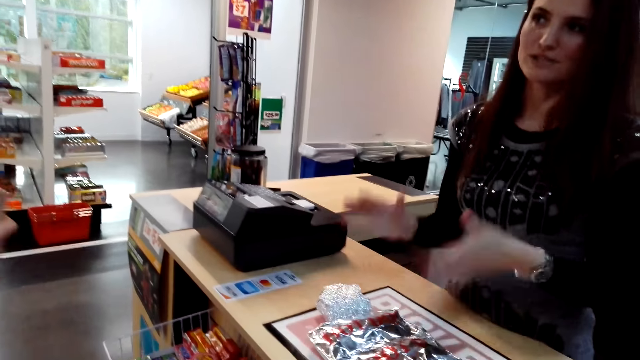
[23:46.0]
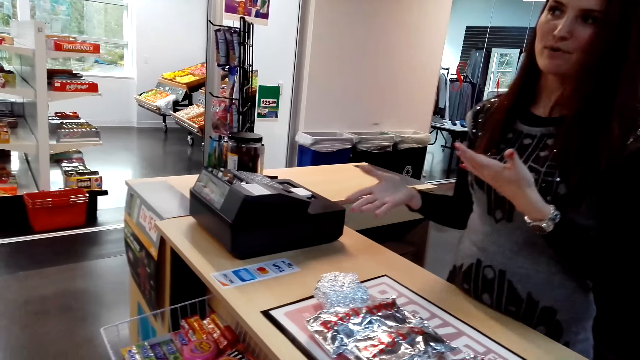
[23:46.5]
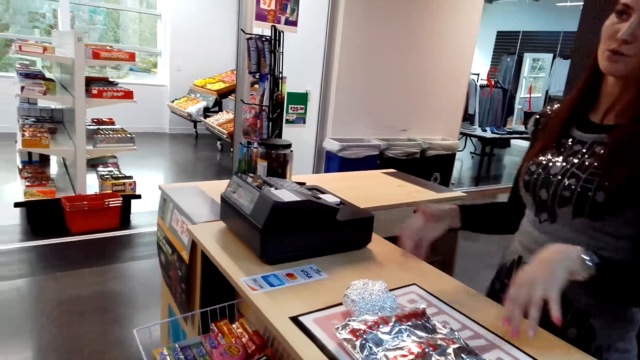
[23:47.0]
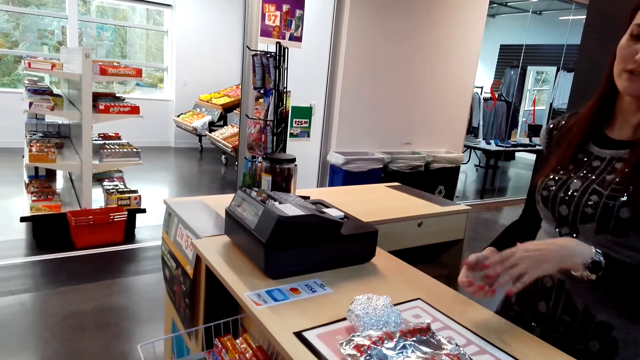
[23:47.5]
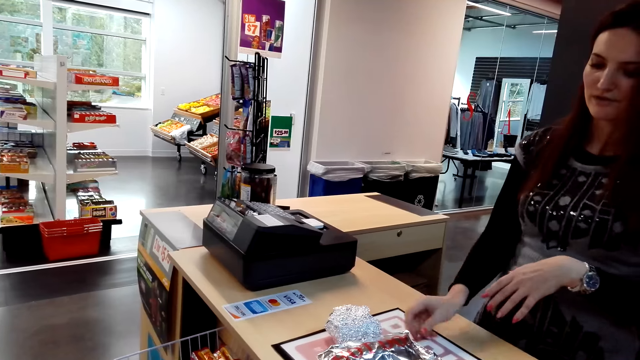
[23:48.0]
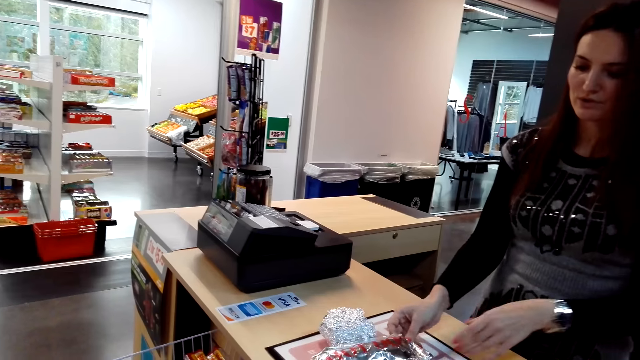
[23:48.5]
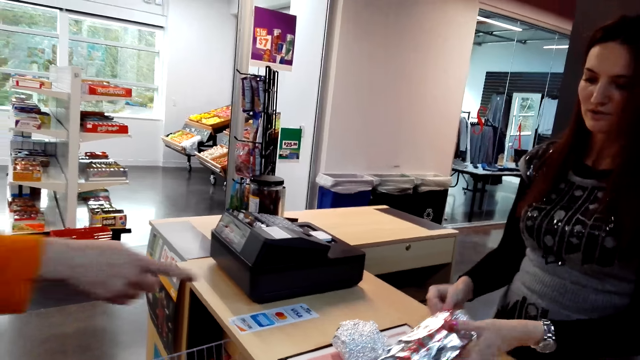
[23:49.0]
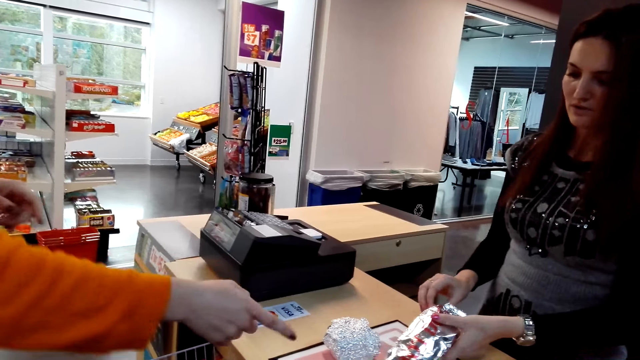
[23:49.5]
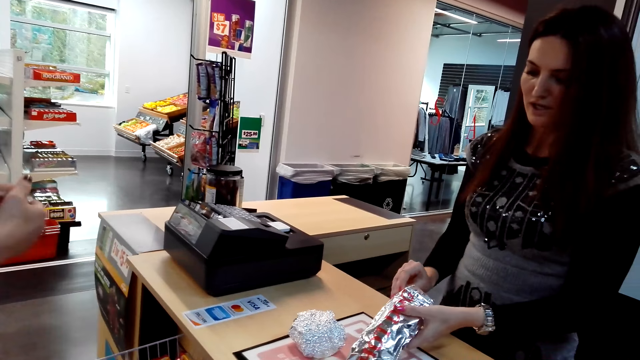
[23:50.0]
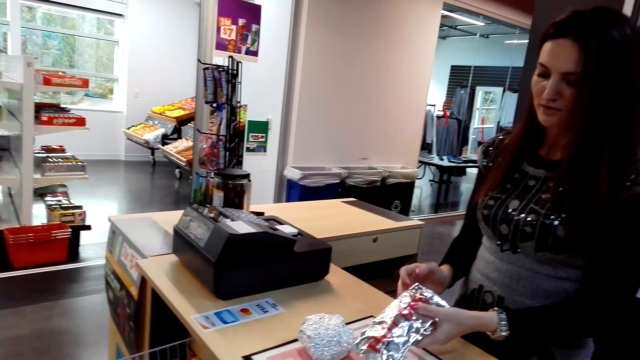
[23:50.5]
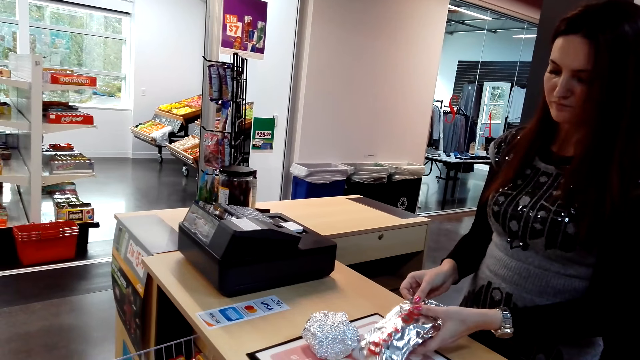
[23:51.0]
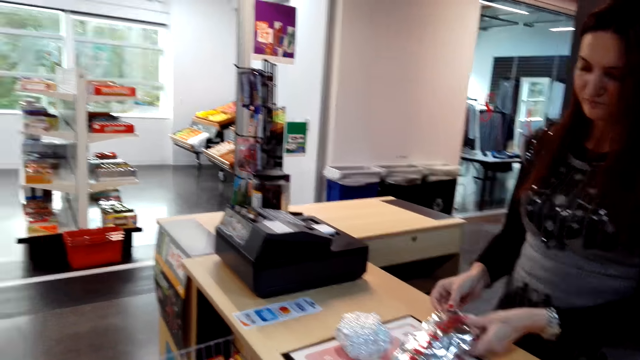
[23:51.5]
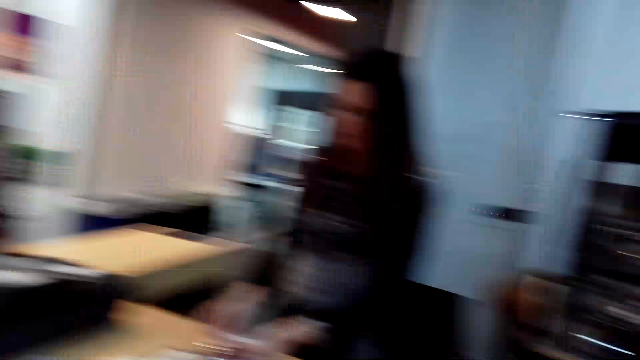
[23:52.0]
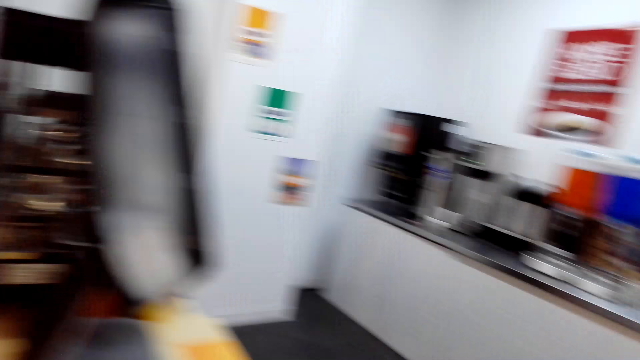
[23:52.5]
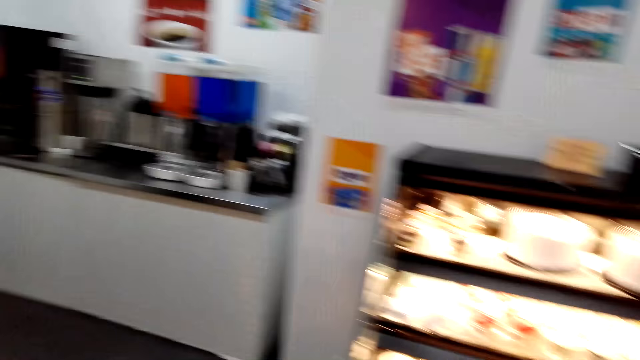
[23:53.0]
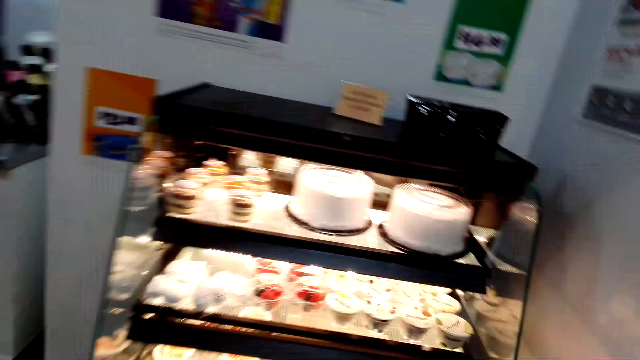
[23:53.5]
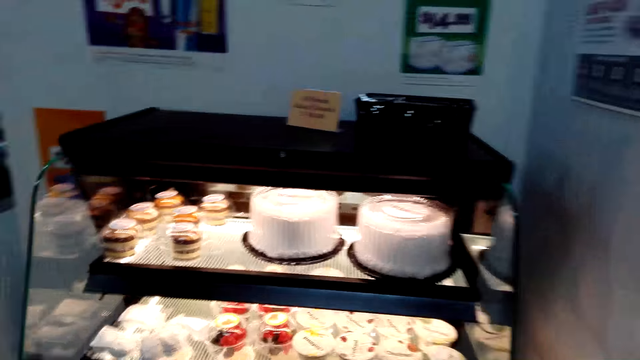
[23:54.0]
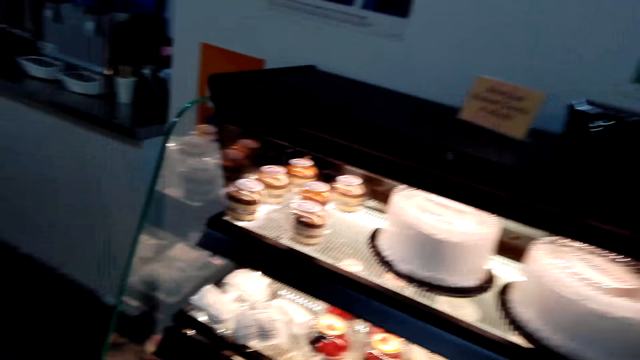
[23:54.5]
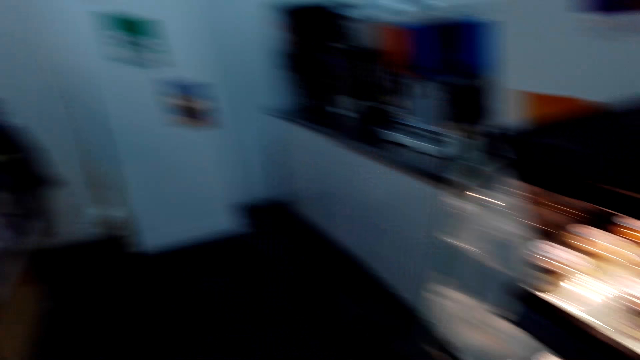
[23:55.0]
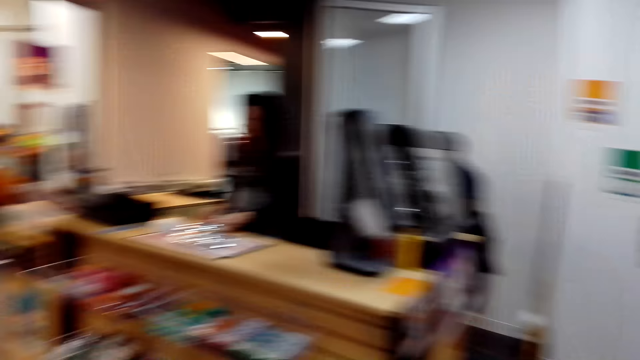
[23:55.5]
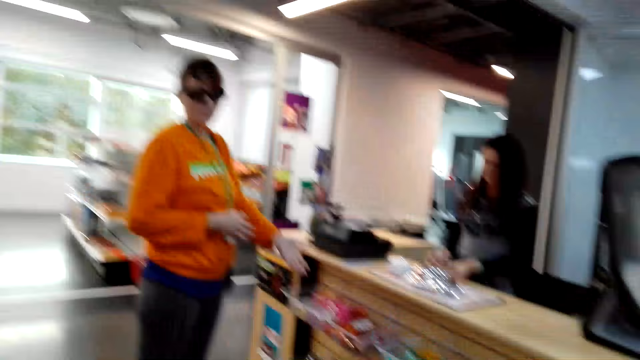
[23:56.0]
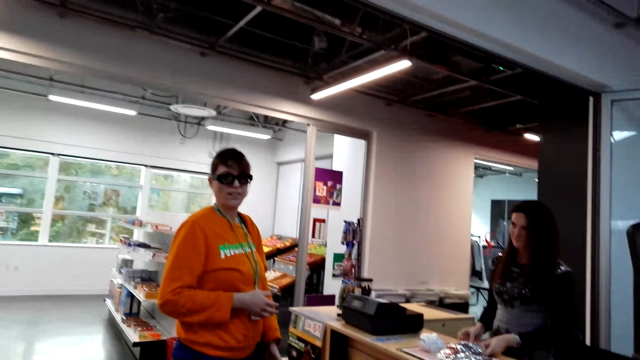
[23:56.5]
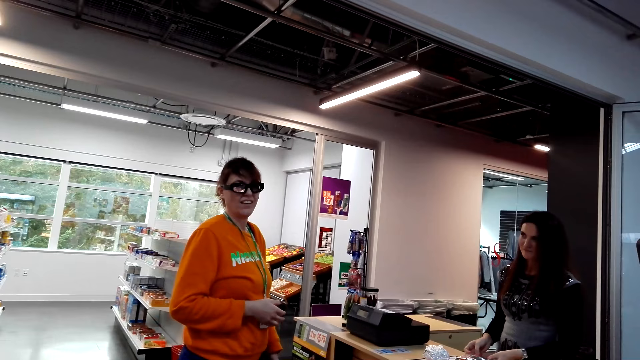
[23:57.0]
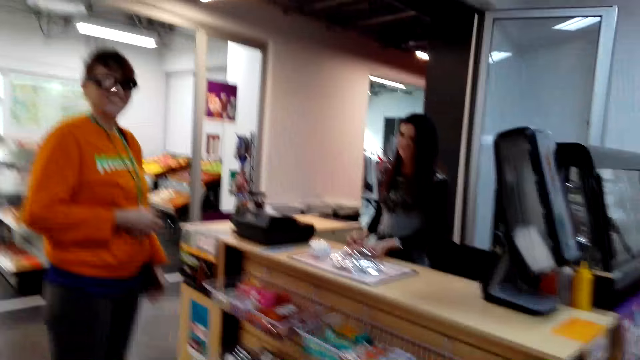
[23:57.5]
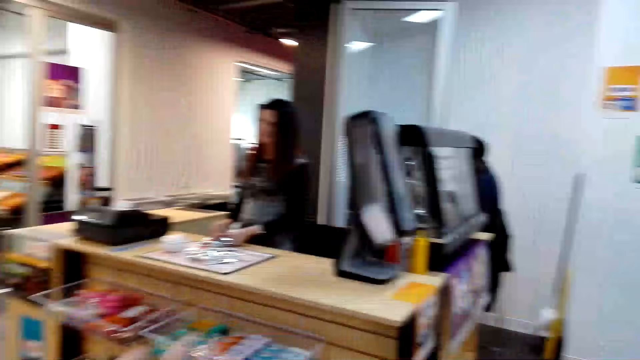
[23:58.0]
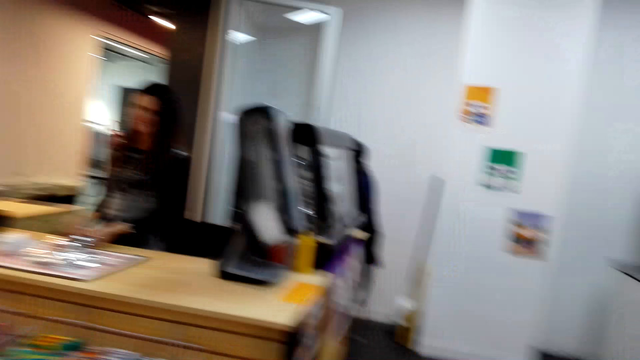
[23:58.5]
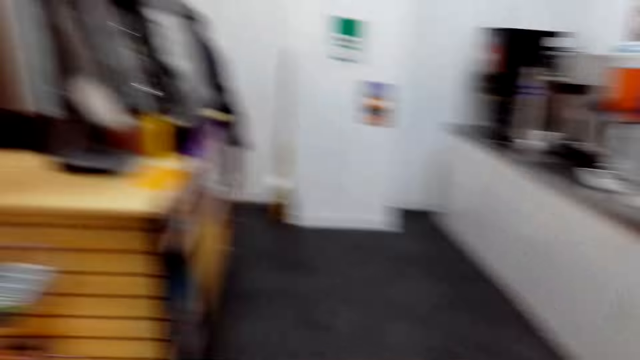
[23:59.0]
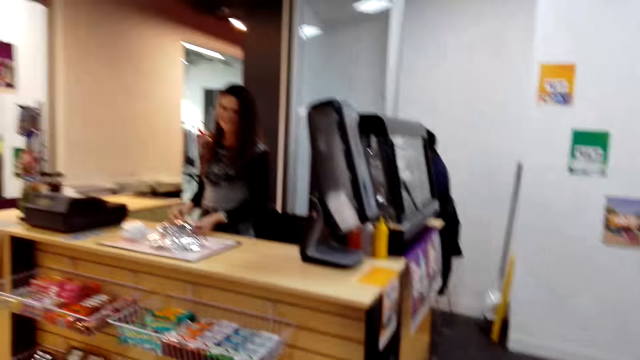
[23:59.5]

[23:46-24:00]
A woman touches the packet. She takes the packet. The camera wearer turns around. They walk a few steps. They turn around. Another woman converses.

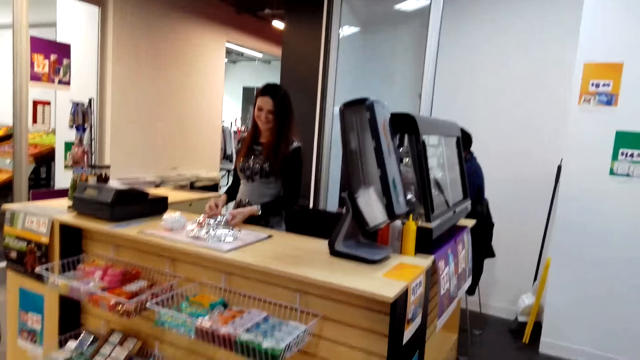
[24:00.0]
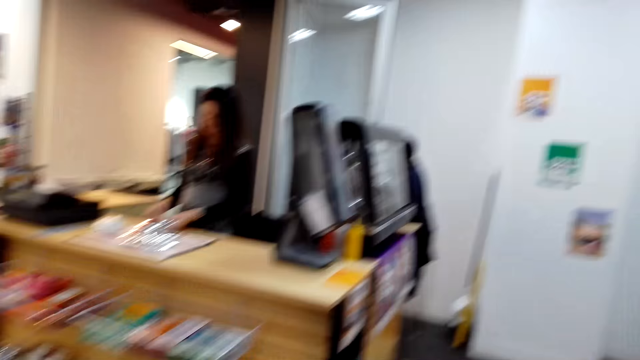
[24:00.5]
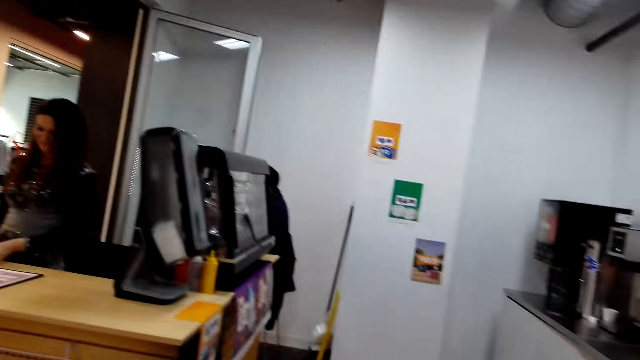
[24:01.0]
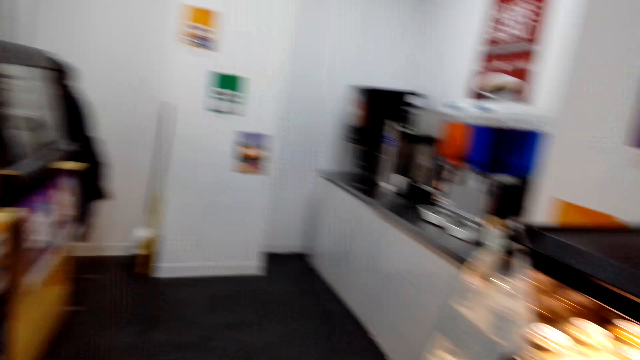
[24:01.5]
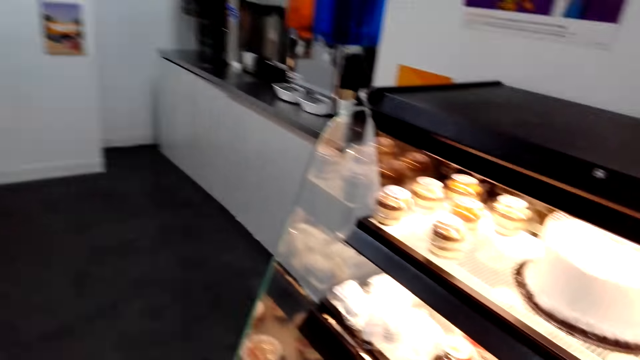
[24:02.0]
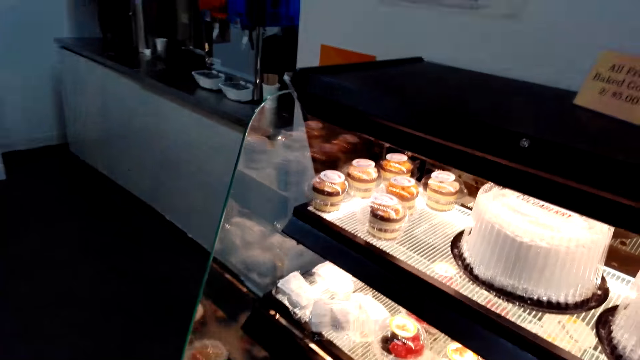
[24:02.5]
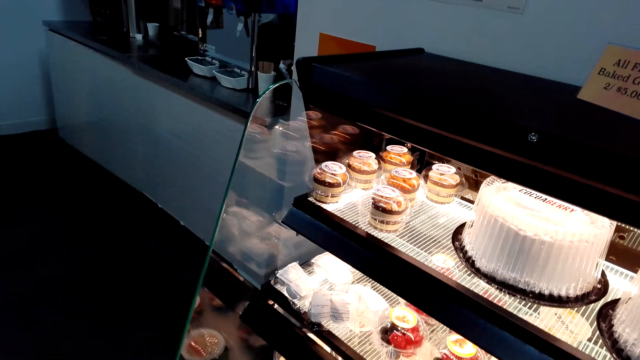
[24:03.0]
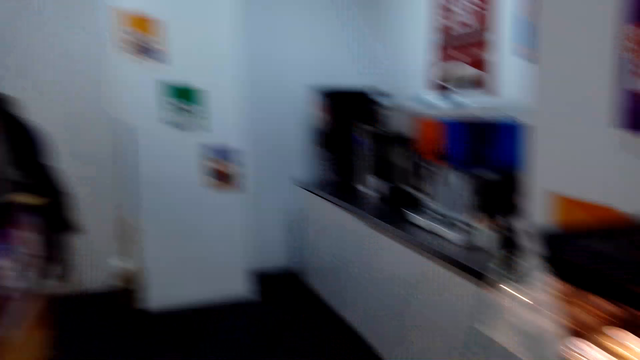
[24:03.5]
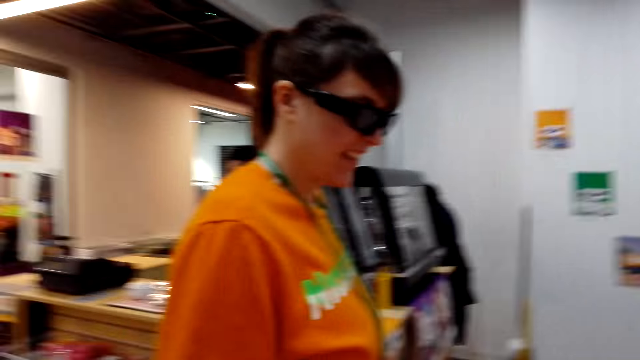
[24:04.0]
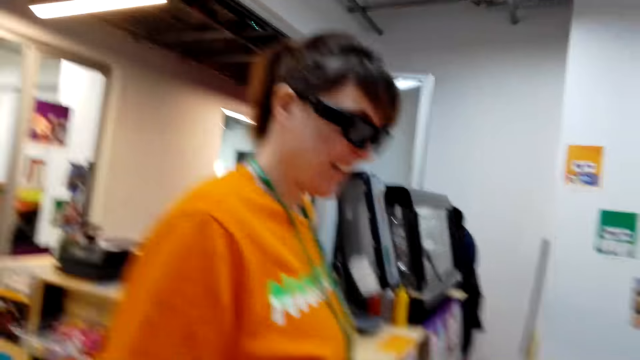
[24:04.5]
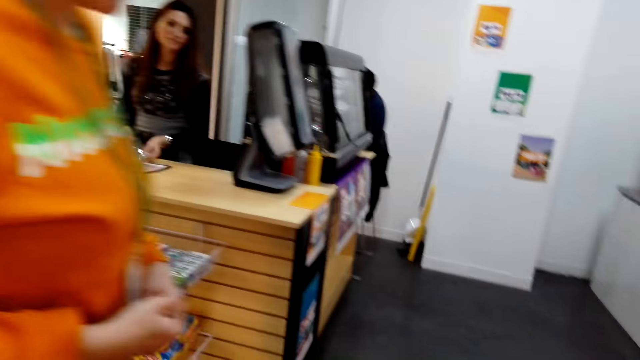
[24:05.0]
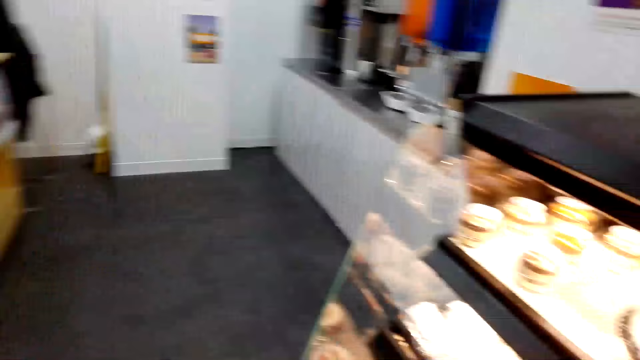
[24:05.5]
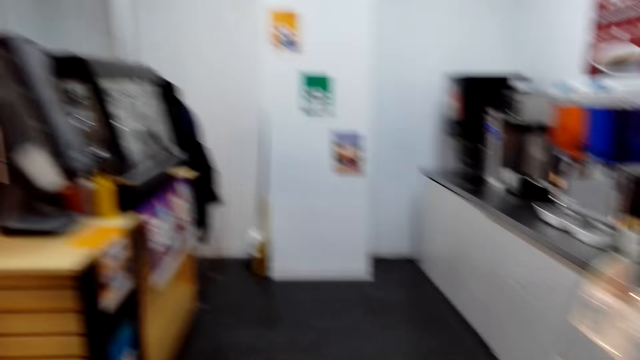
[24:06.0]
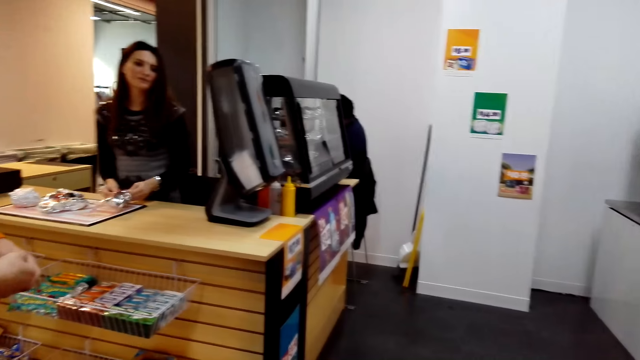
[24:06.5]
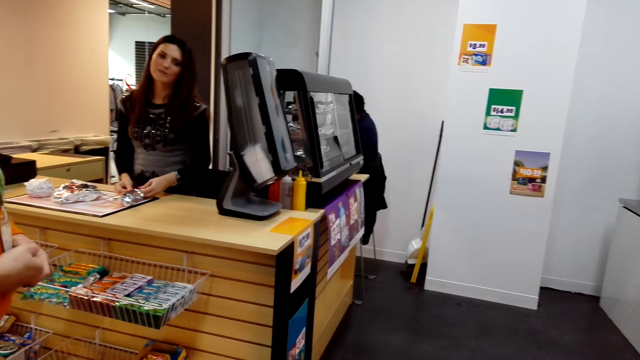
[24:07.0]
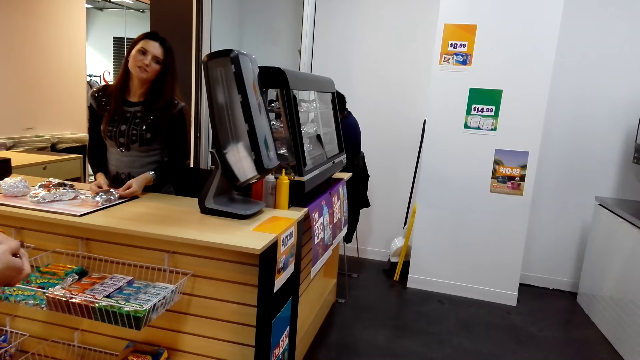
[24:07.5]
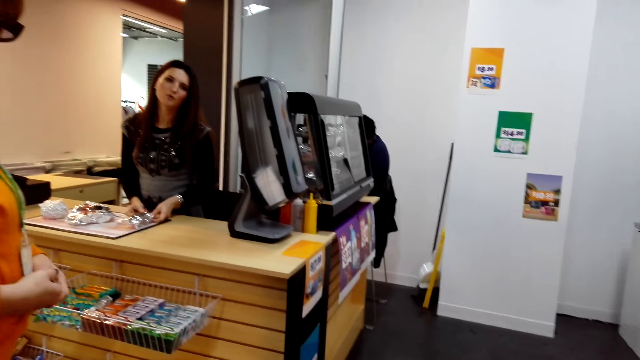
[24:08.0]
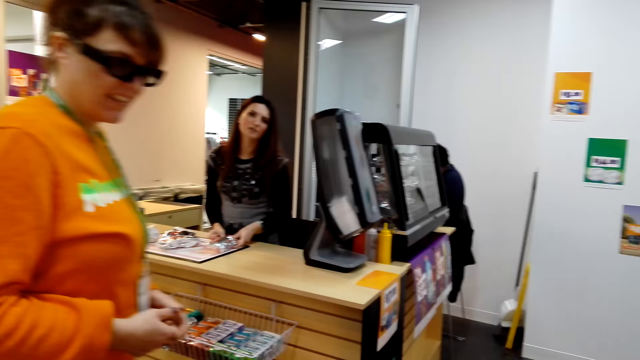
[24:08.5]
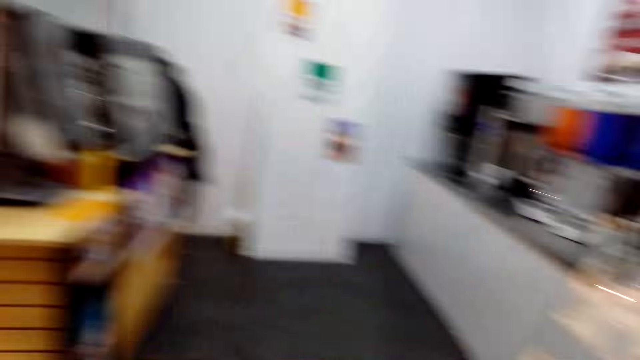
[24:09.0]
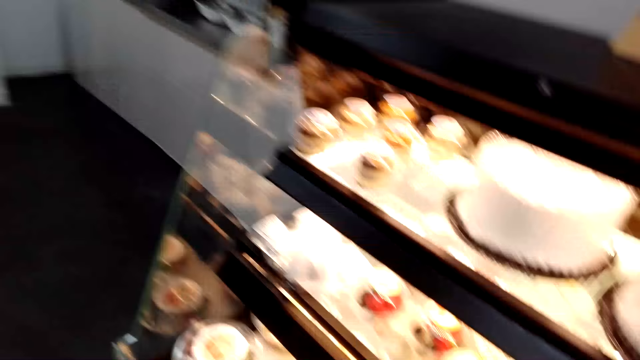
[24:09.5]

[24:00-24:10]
The camera wearer converses. A woman looks at the camera.
